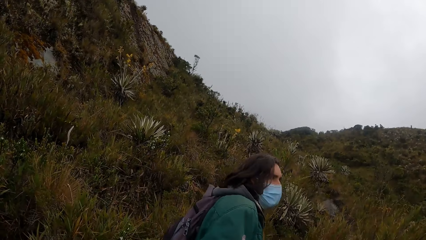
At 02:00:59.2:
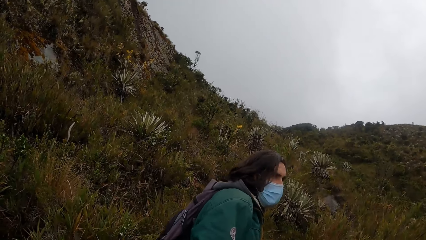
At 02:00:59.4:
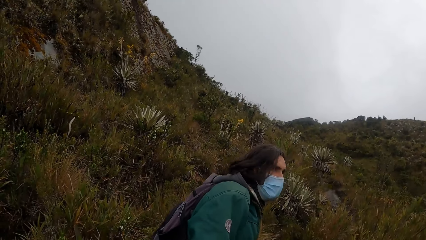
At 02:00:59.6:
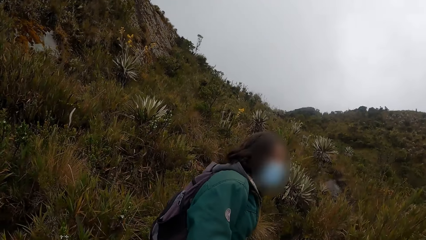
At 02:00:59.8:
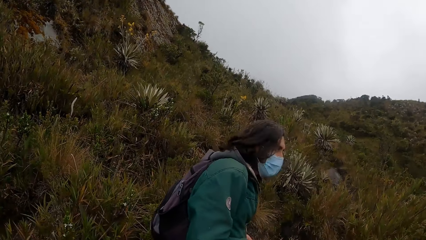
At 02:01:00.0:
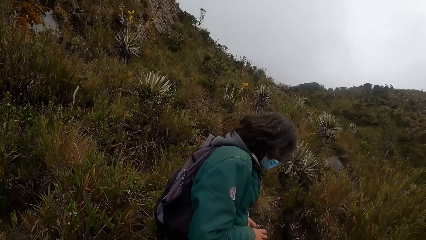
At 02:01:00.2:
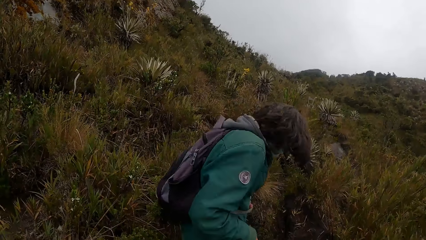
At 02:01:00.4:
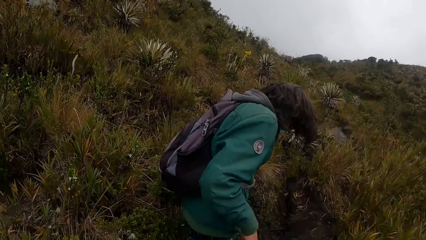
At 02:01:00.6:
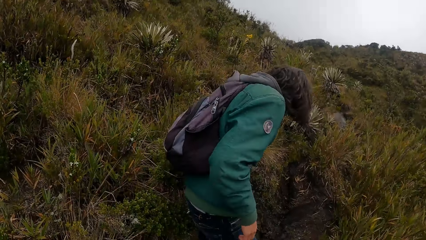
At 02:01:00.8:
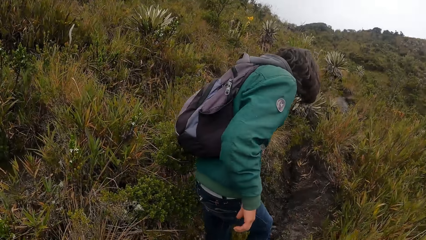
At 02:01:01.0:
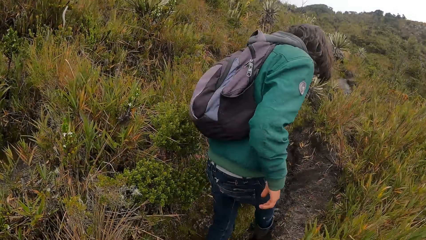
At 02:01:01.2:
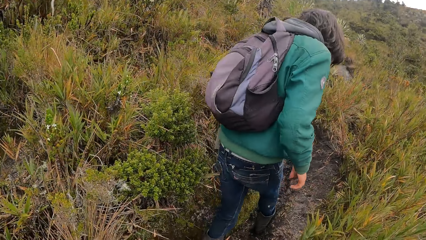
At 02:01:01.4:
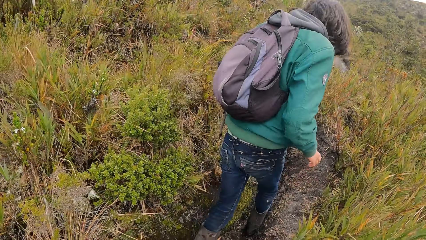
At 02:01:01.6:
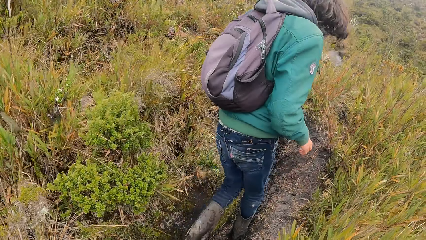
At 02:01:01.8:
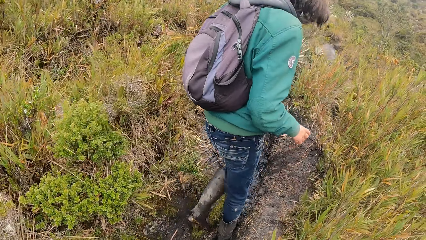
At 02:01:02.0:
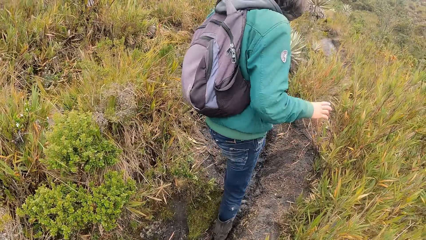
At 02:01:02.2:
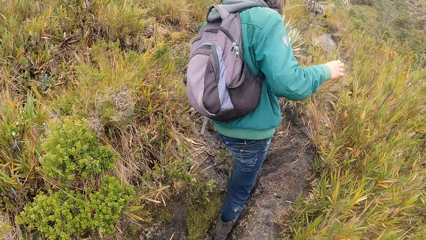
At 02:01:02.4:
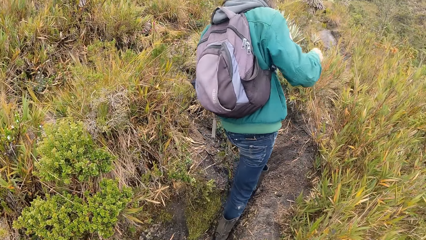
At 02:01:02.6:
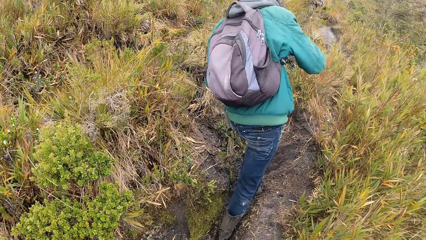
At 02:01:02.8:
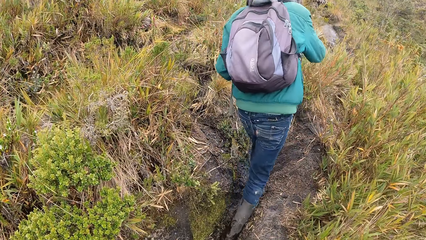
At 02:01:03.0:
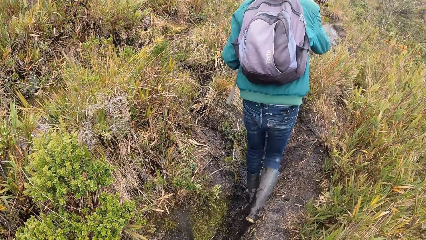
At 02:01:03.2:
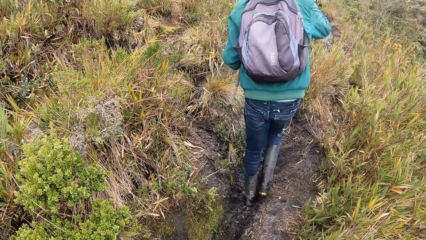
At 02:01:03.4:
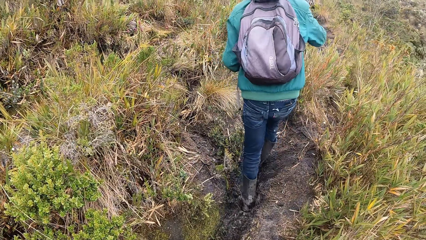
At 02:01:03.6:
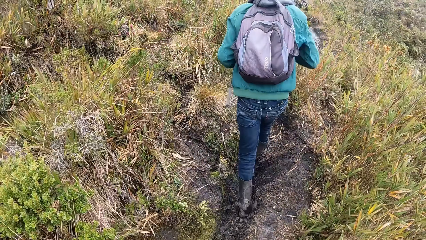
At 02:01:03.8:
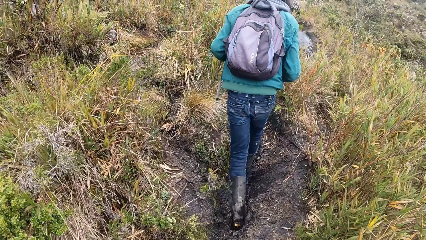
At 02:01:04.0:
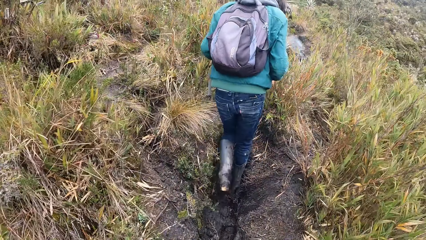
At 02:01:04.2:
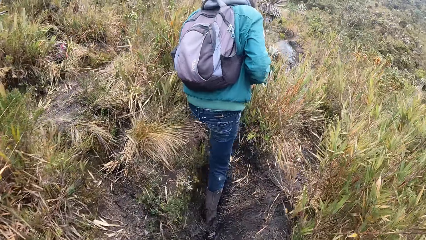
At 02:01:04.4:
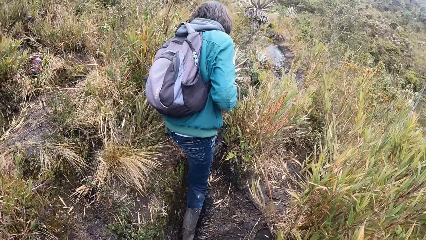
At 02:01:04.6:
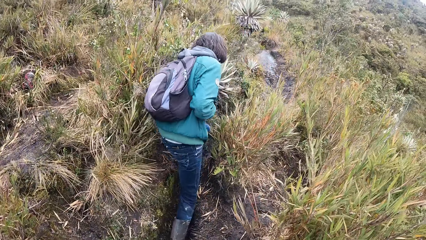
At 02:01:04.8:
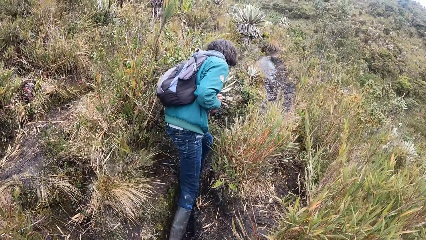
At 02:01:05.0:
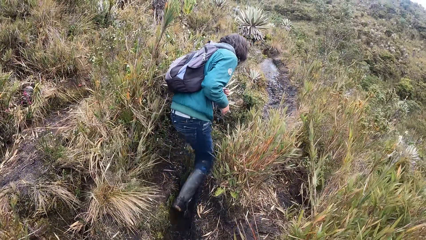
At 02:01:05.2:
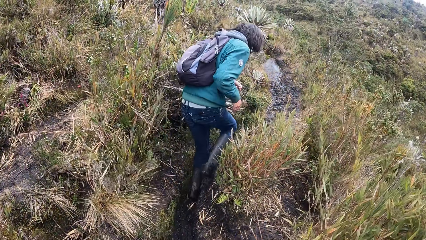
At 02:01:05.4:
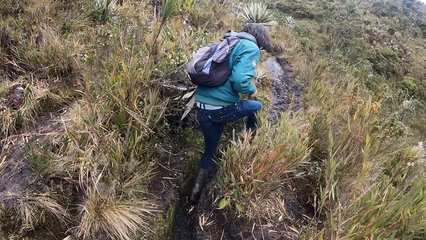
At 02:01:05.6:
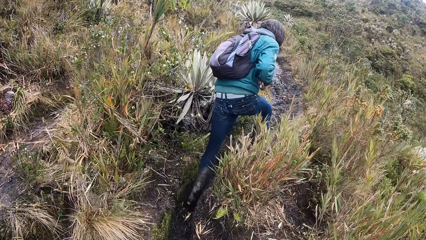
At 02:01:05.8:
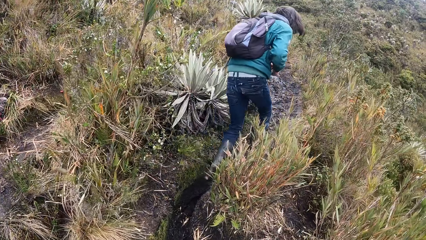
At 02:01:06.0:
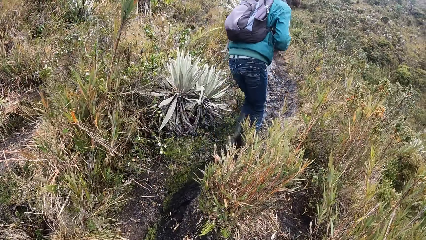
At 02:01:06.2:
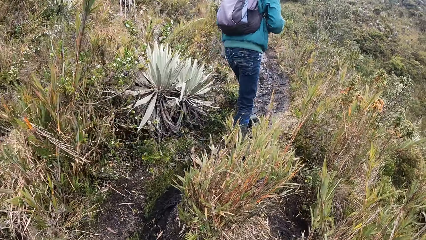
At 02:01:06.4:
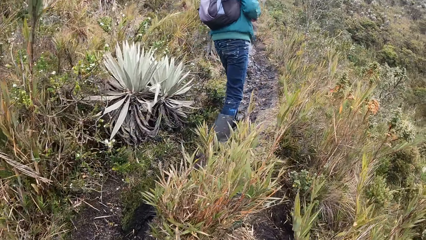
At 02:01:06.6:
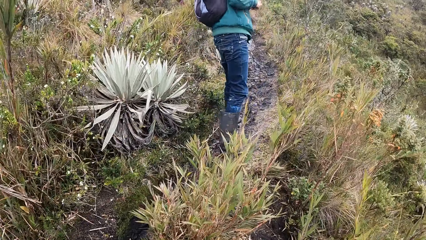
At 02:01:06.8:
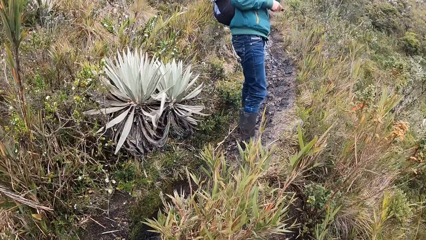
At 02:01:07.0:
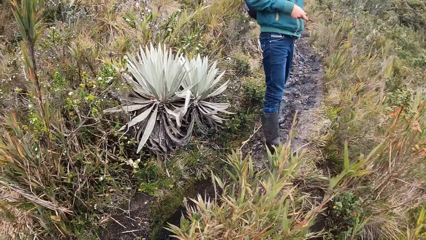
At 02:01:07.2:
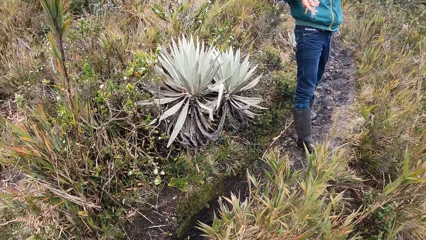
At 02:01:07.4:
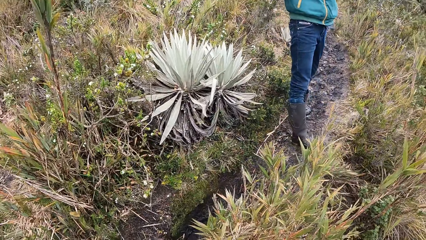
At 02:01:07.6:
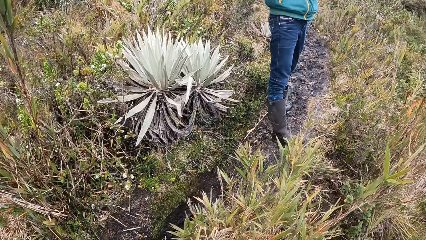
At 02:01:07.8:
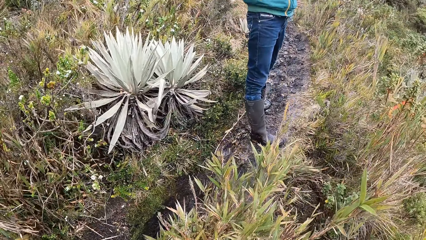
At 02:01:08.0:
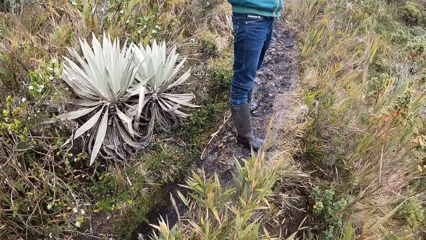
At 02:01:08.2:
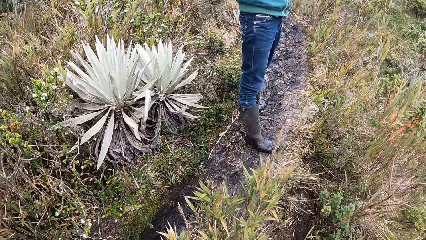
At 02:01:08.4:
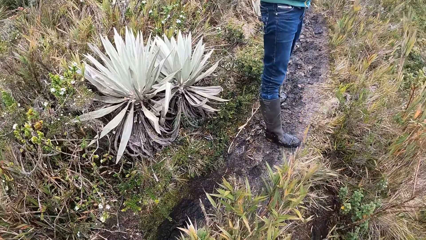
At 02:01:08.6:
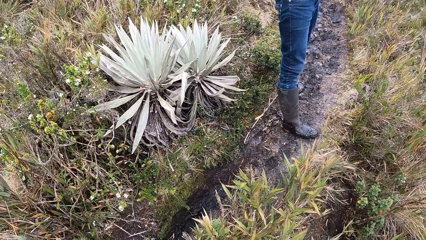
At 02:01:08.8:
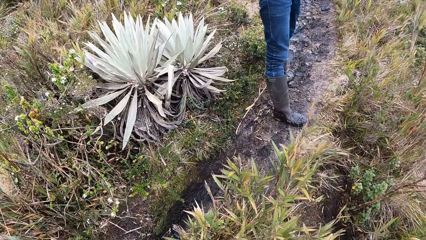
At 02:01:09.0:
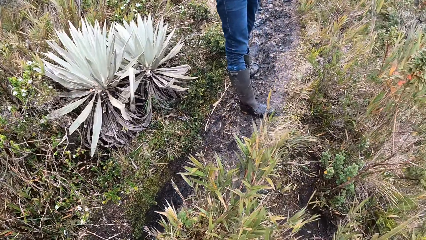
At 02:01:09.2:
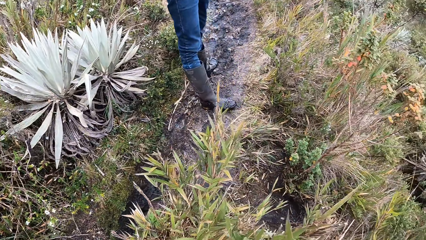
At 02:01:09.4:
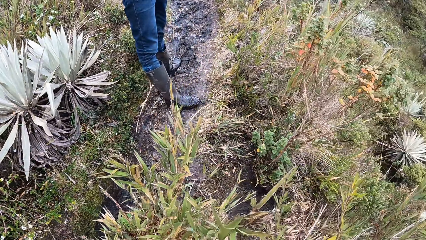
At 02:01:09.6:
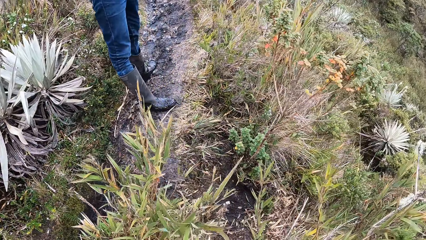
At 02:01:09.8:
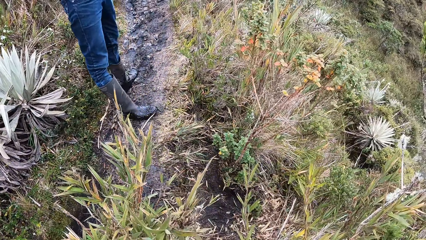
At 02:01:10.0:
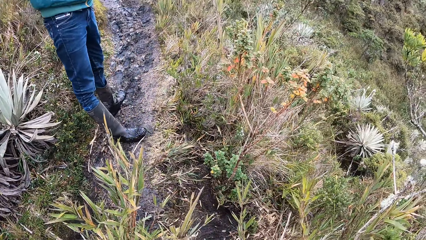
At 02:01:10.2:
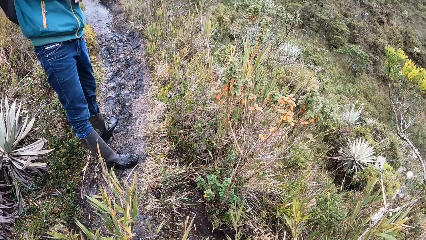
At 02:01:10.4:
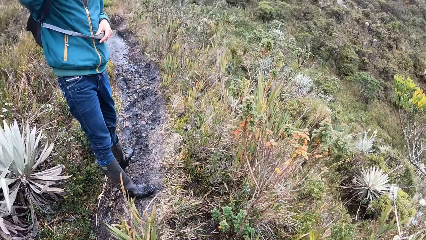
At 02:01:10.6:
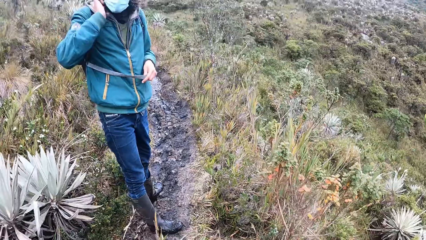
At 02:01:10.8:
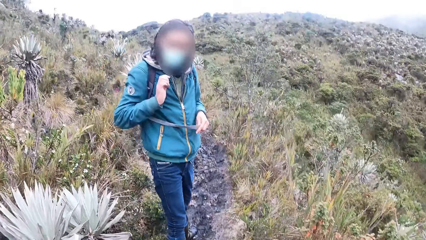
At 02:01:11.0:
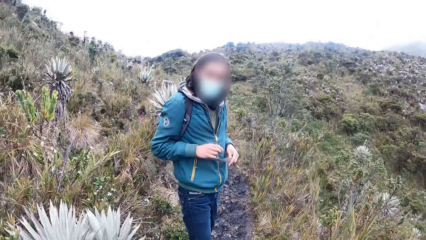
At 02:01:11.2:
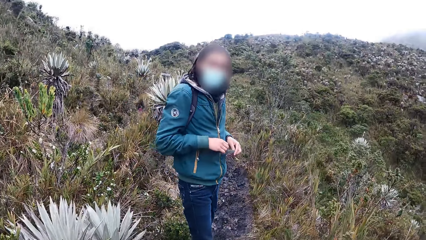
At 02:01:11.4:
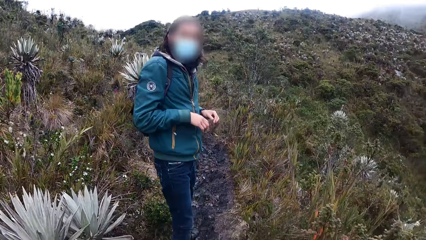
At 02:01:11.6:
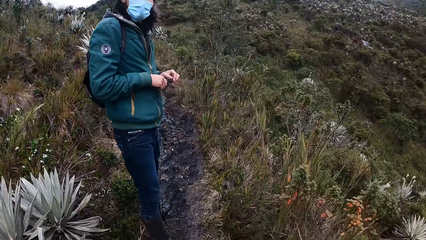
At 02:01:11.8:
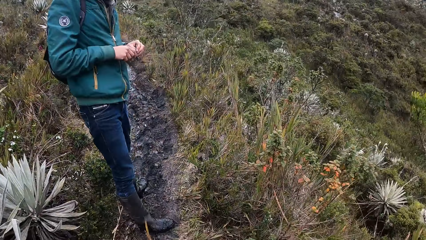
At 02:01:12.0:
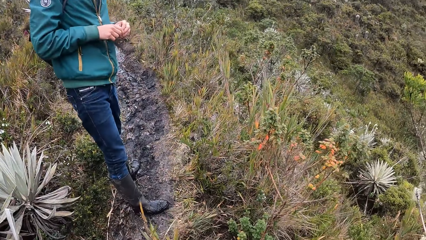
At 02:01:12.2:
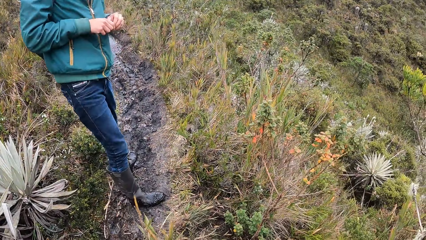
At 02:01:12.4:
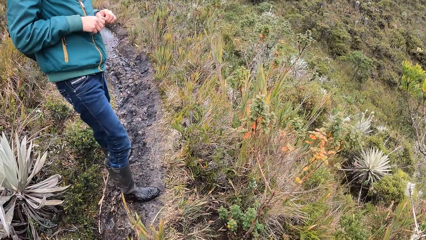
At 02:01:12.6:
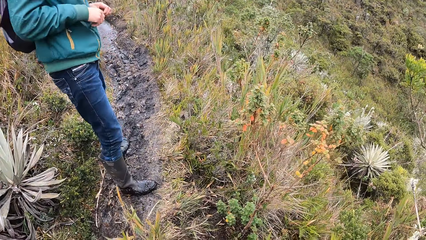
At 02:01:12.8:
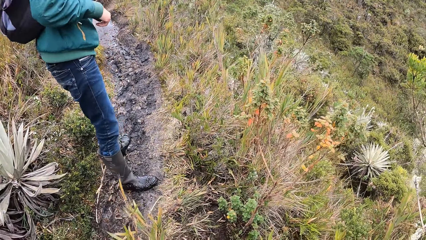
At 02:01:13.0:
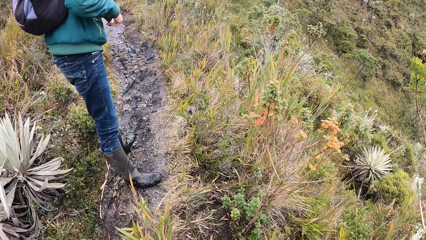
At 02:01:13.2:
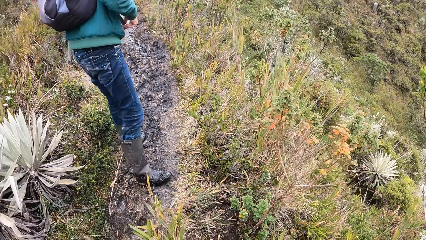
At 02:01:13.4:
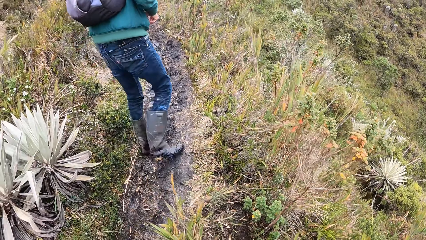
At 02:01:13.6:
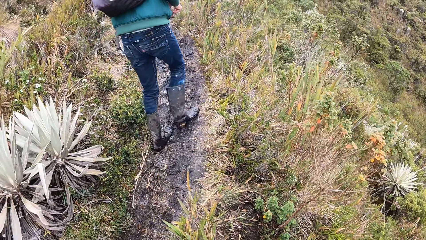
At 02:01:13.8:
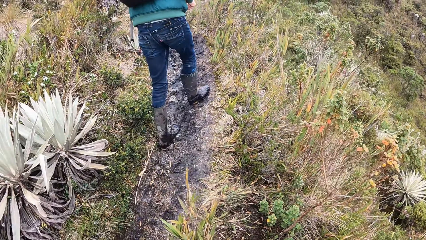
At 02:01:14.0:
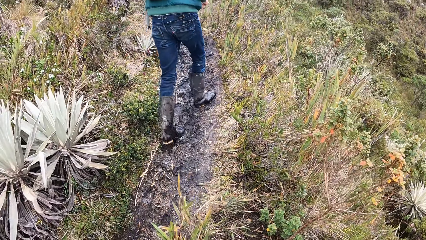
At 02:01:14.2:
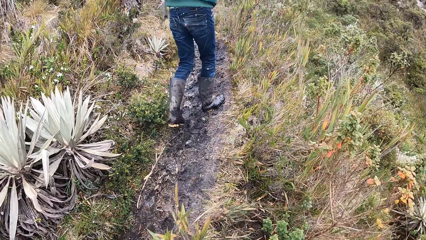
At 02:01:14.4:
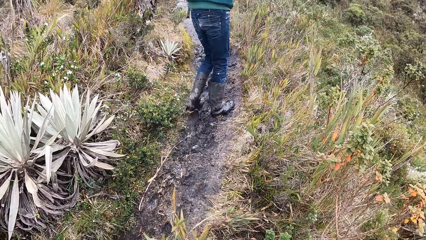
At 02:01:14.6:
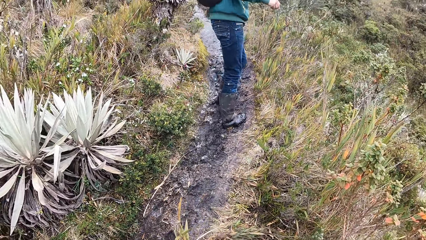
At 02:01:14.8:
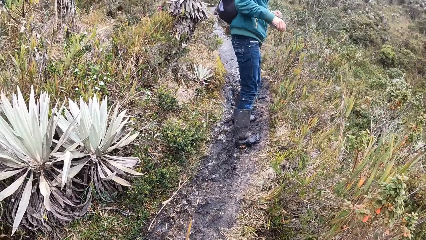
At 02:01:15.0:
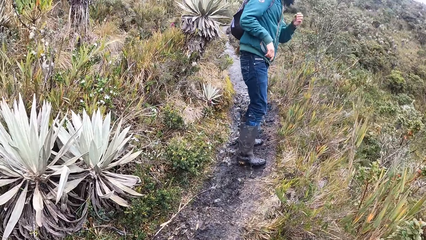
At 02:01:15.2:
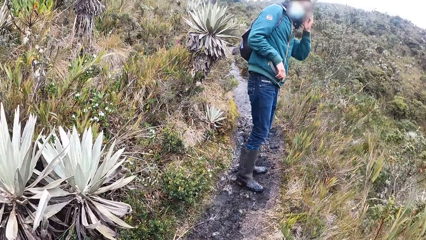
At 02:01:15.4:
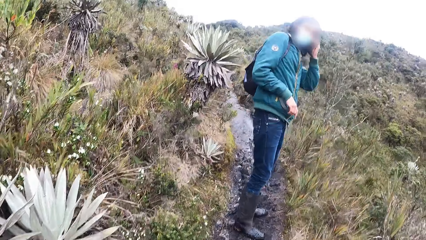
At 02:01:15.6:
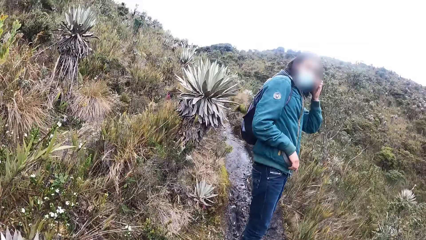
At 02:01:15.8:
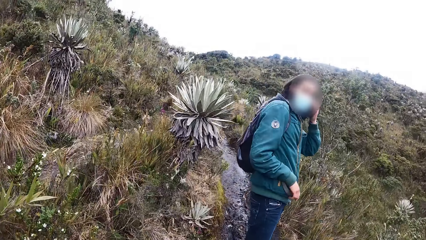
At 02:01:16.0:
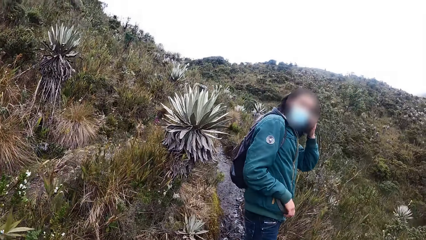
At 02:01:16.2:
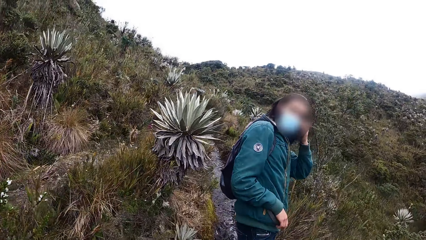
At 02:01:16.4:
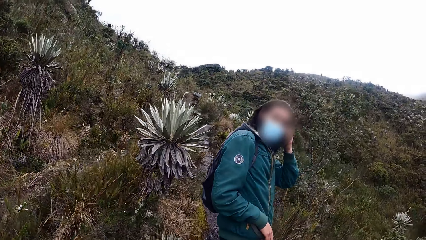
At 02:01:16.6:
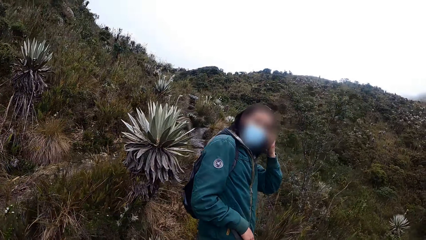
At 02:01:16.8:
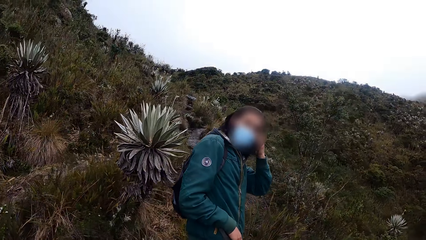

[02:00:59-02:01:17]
A man walks around the mountains. The camera wearer walks around the mountains and converses with the man. The man walks around the mountains. The camera wearer converses with the man.
